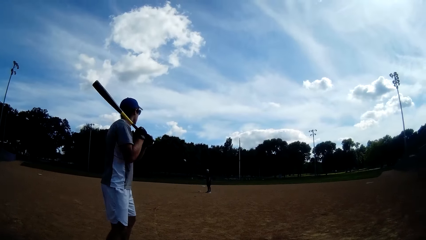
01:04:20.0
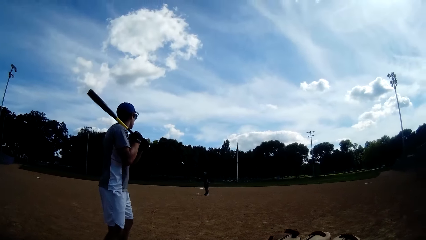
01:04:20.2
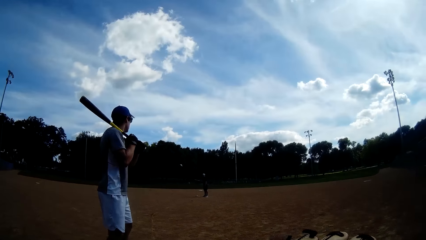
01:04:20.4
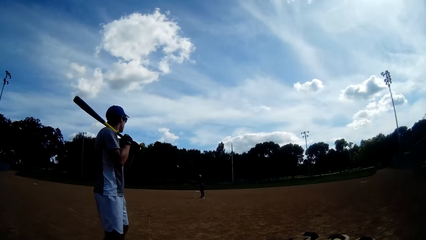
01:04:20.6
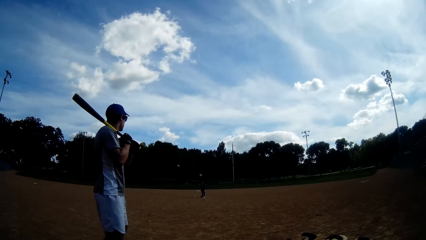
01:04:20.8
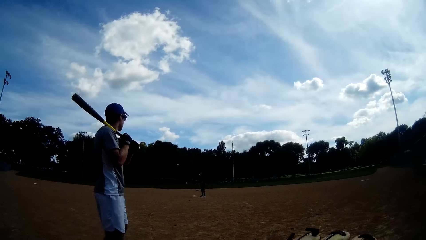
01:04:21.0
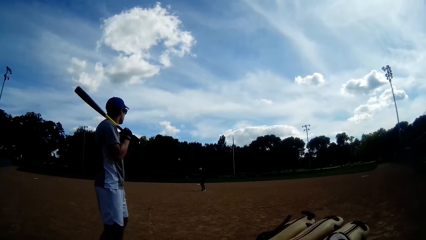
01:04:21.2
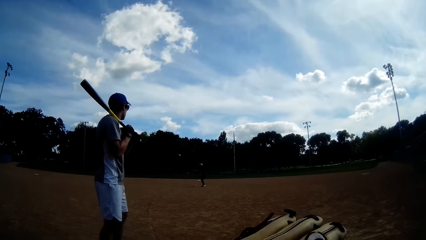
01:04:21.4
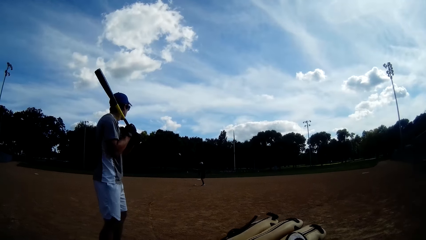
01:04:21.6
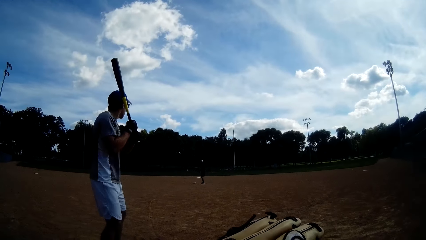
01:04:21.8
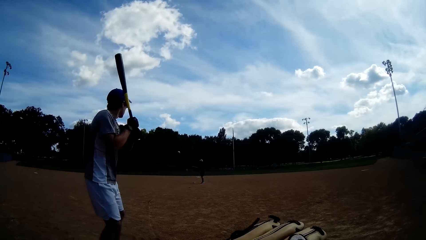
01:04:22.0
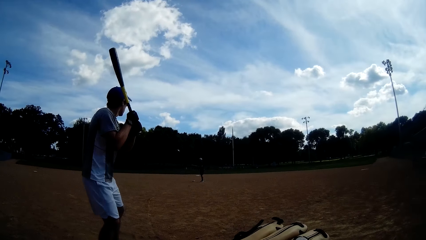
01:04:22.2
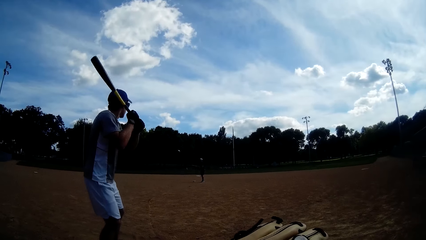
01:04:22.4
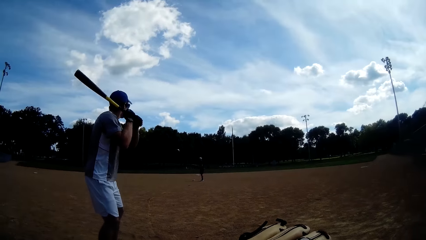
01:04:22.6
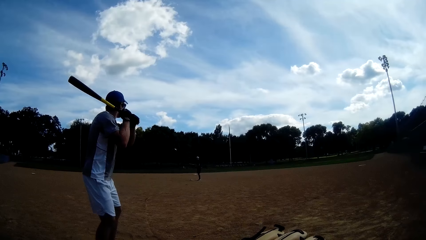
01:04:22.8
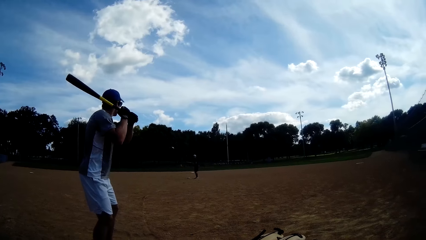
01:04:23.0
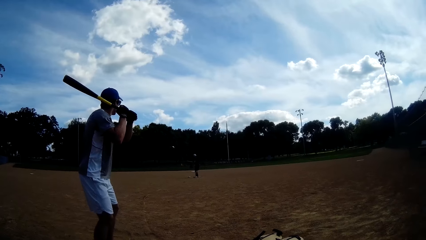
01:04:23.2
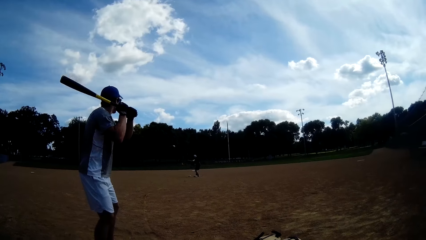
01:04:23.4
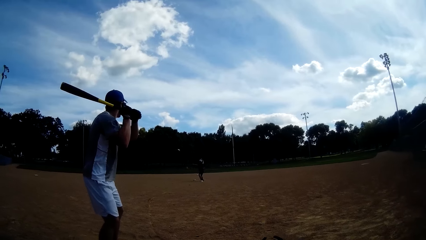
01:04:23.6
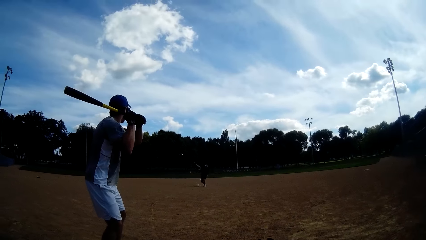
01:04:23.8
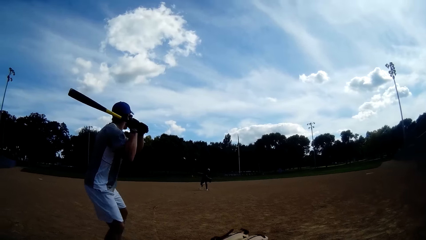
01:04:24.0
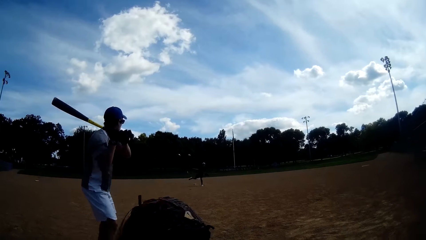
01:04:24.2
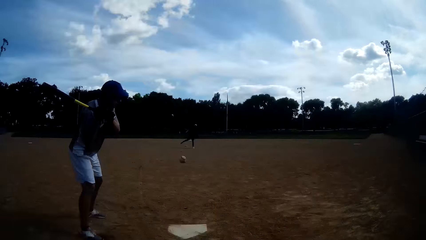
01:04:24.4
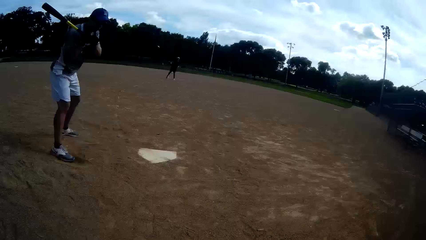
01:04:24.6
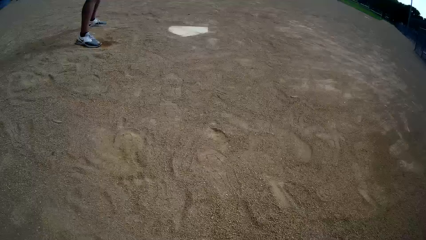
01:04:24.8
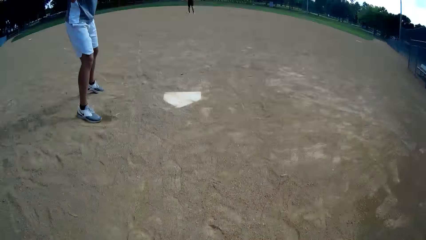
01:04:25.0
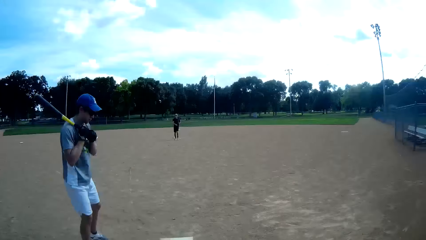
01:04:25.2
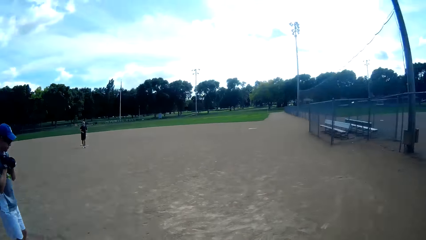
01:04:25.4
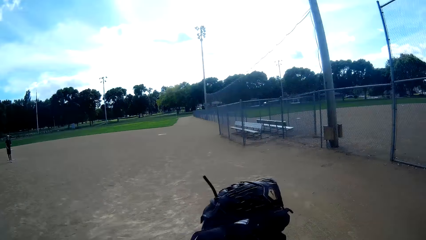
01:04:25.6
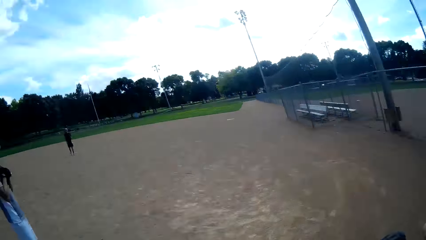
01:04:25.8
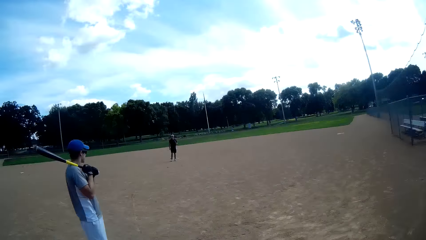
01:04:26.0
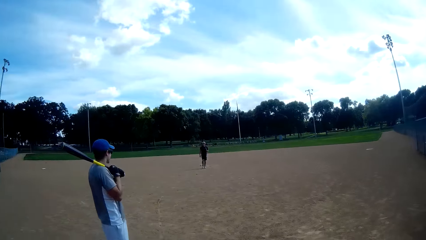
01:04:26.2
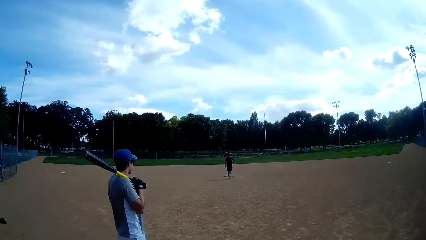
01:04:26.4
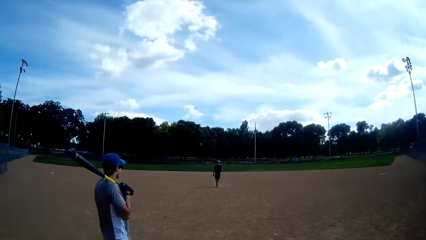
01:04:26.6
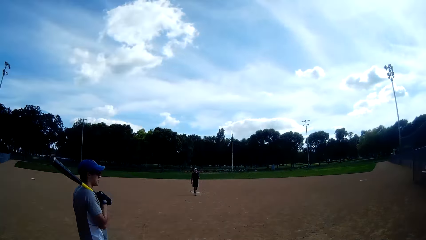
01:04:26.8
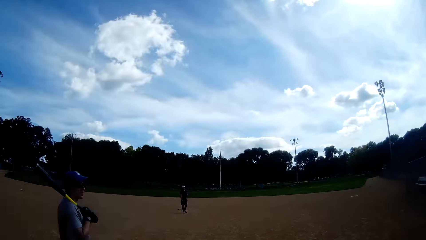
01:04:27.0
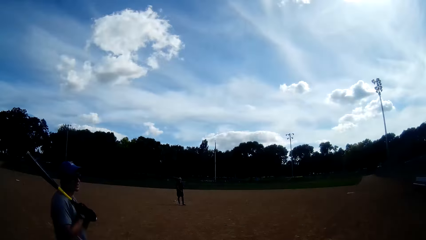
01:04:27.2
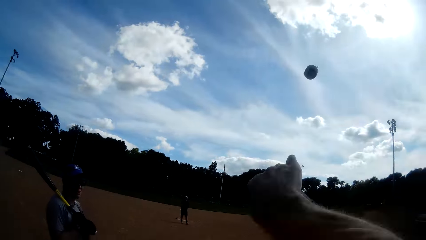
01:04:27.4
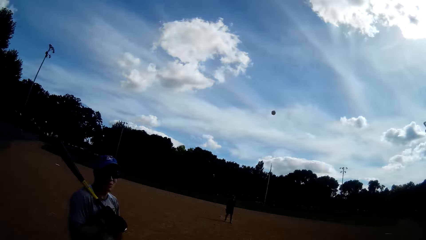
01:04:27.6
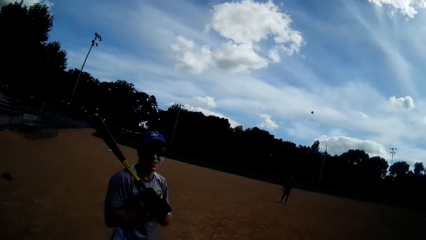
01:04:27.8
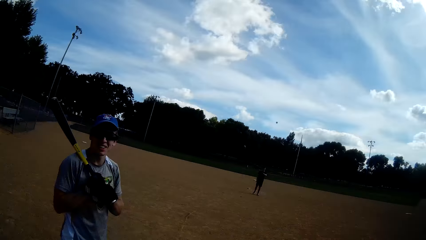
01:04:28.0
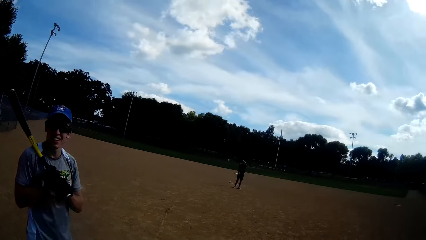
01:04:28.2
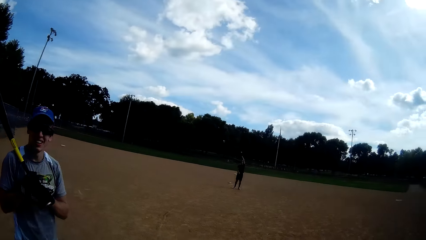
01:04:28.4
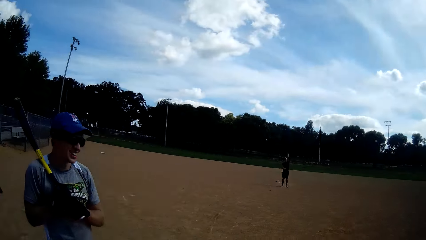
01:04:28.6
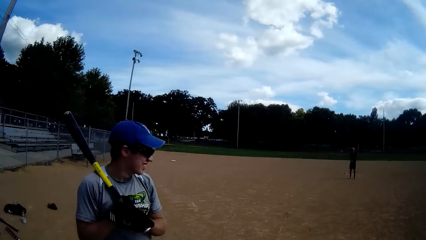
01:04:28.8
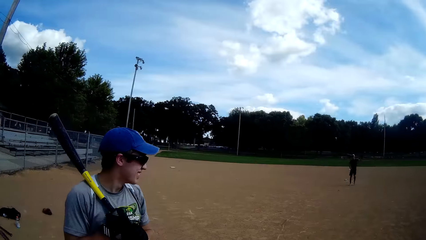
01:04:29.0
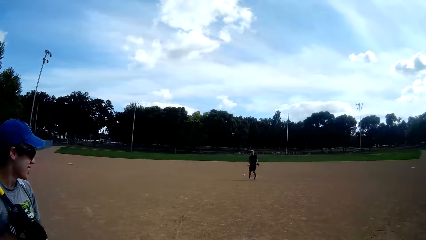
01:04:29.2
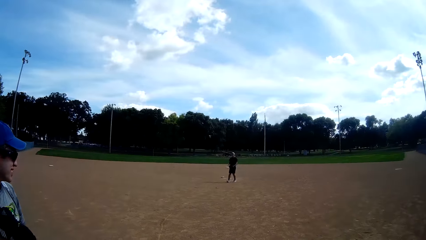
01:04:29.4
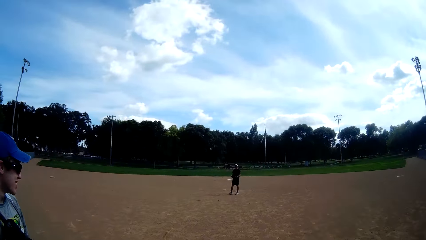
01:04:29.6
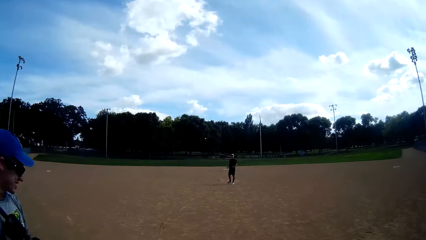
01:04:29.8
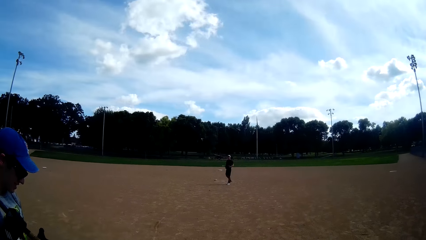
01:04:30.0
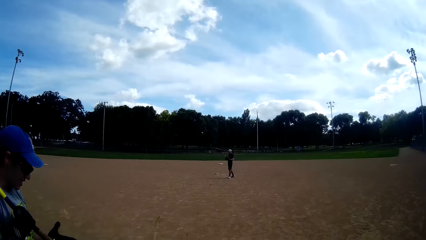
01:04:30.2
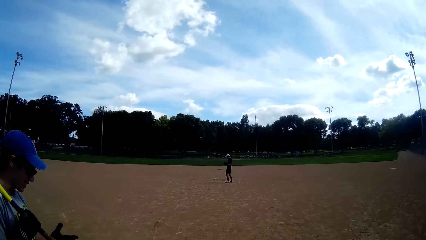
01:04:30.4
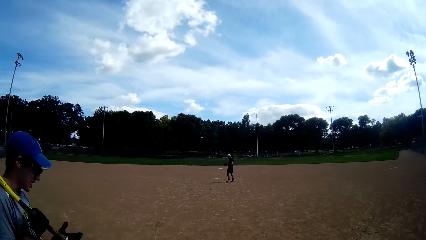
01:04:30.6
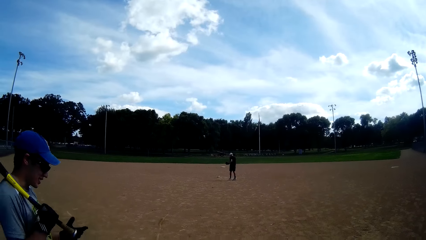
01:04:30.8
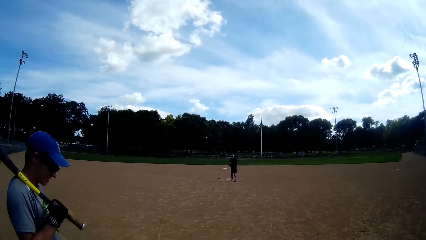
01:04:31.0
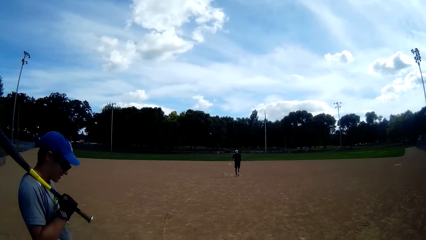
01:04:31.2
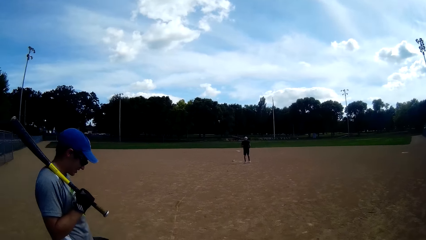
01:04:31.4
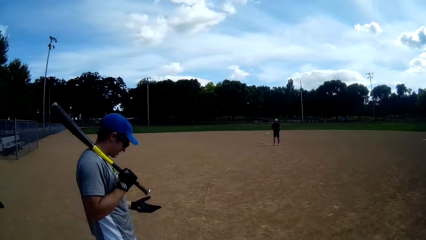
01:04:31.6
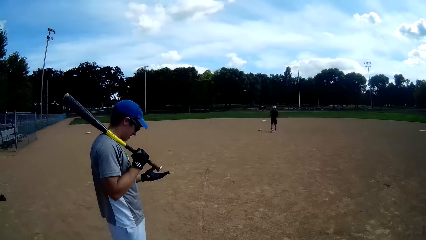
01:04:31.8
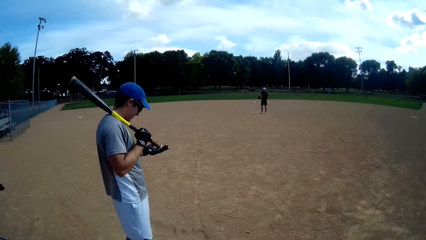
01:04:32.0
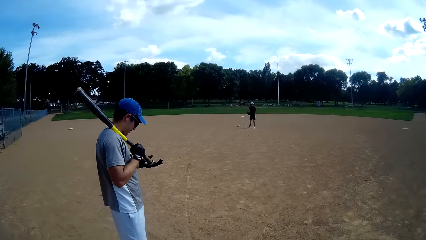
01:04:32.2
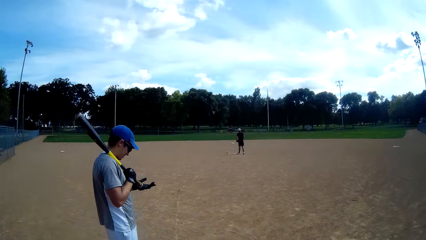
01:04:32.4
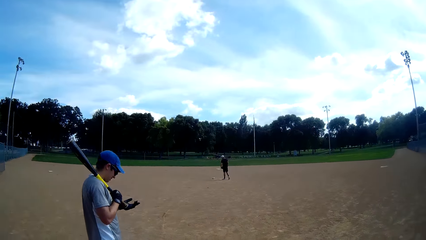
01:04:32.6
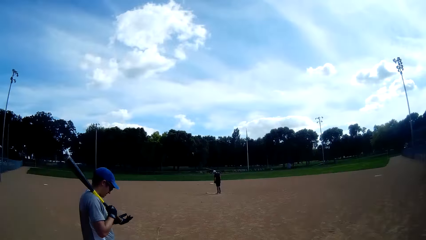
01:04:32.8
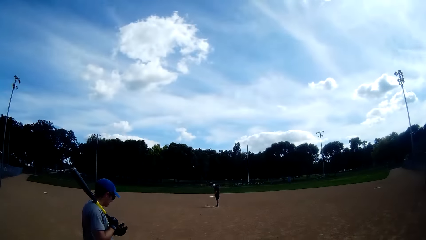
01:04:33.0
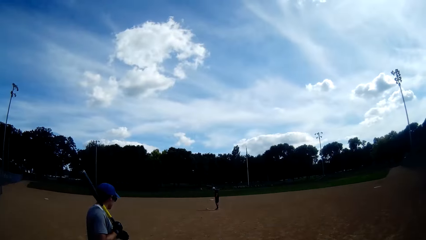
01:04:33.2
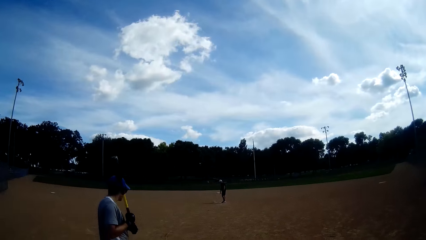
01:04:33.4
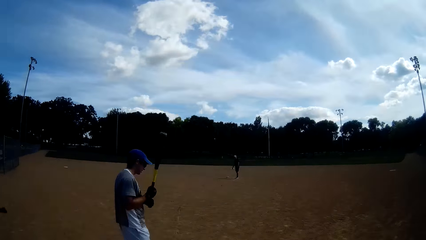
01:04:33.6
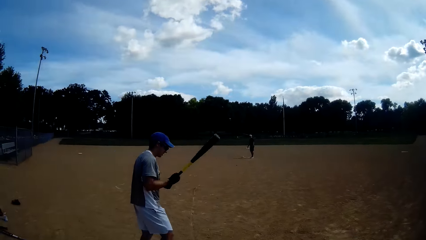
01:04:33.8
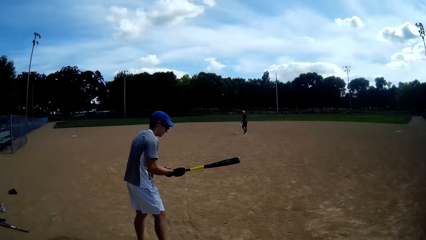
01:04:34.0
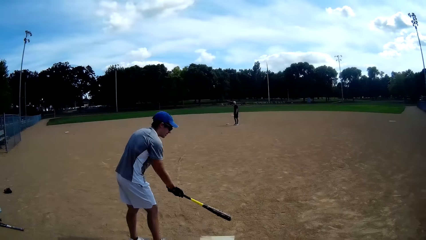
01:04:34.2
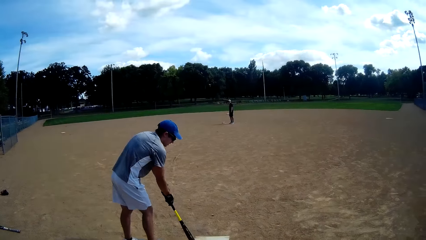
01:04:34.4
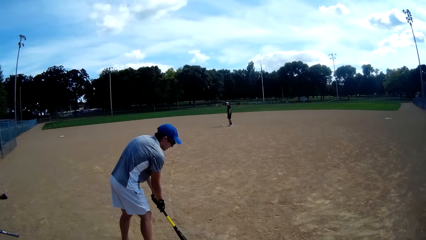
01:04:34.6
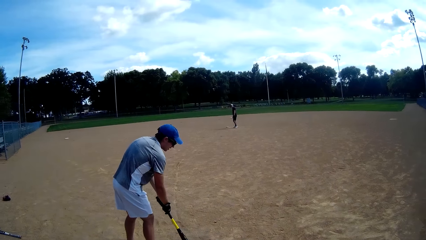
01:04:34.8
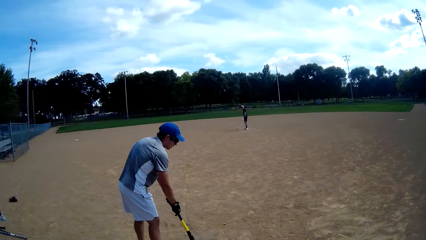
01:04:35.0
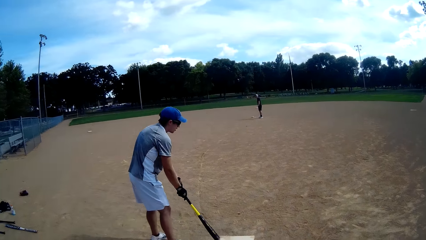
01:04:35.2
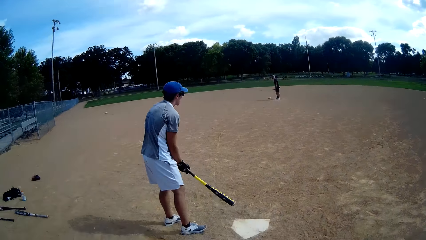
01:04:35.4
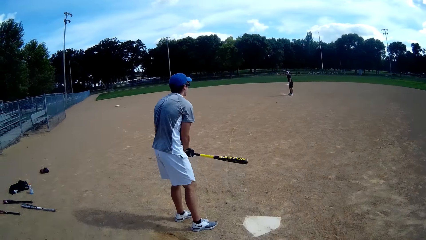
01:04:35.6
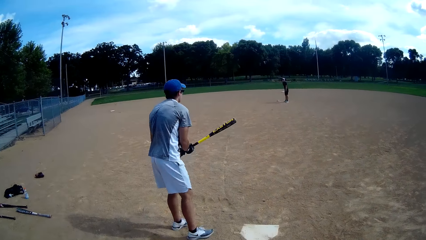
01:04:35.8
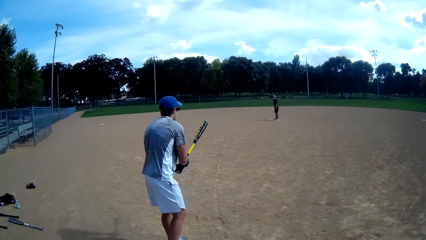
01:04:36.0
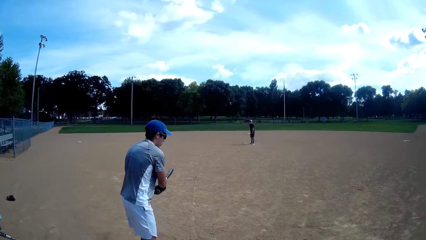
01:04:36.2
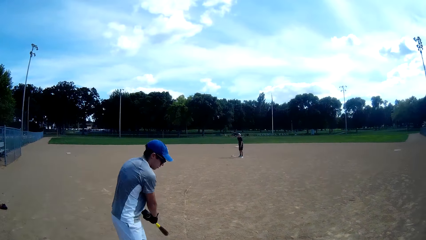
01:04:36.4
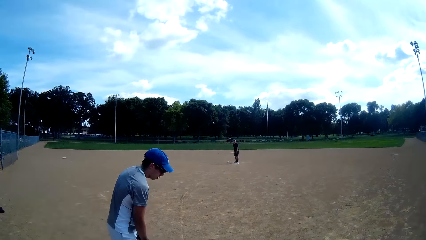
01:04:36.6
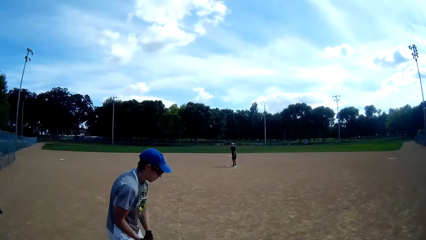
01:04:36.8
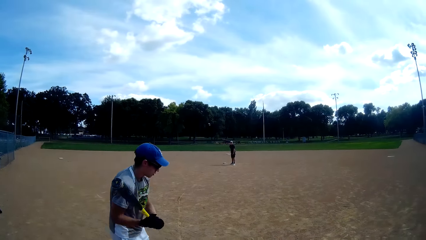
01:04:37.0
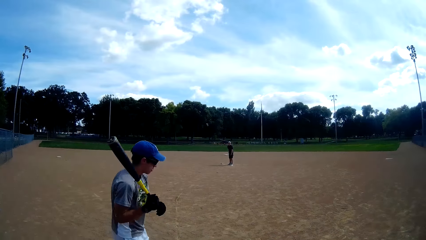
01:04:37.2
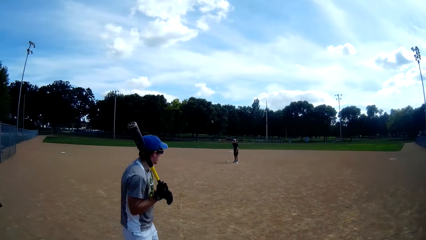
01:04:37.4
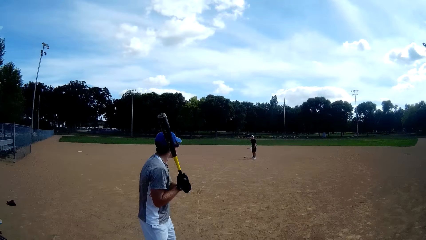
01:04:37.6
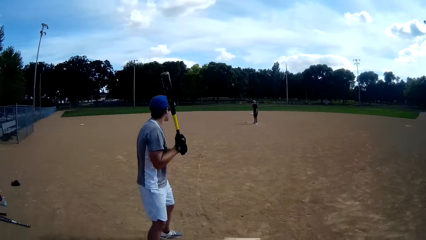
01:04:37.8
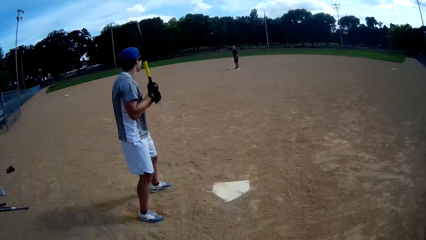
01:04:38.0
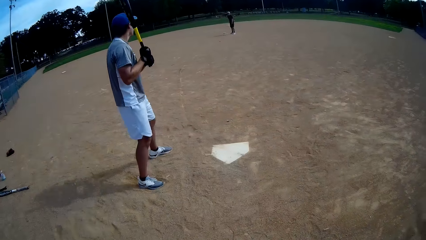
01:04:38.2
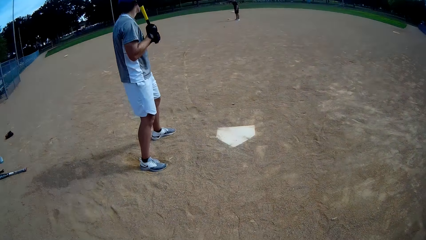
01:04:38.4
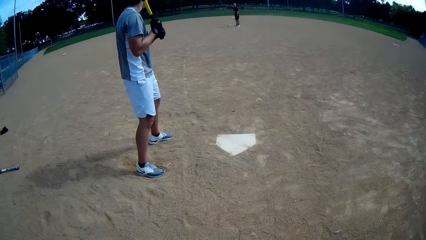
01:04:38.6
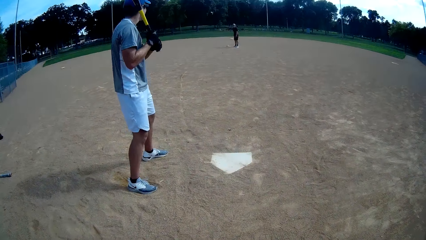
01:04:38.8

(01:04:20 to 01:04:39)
A man puts the baseball bat on his shoulder and lifts the baseball bat. Another man throws the baseball to the camera wearer and walks on the field. The camera wearer throws the baseball to the other man. The other man catches the baseball with a baseball glove. The first man holds the baseball bat on his shoulder, puts the baseball bat on the ground, lifts the baseball bat and rotates the baseball bat.
